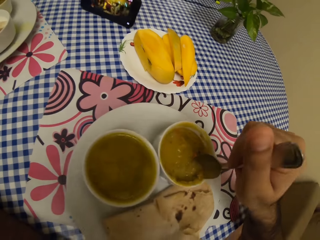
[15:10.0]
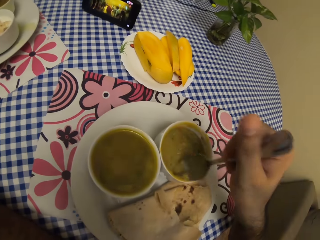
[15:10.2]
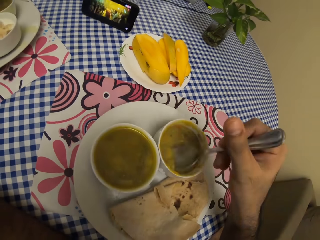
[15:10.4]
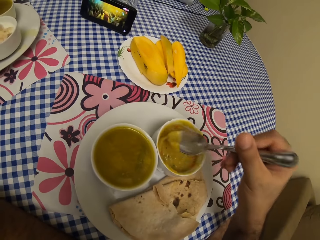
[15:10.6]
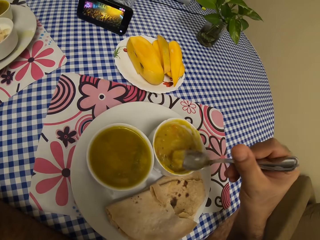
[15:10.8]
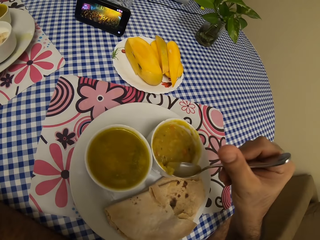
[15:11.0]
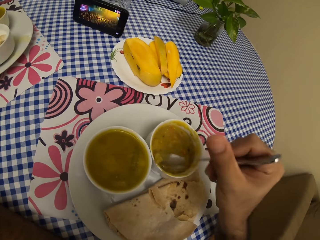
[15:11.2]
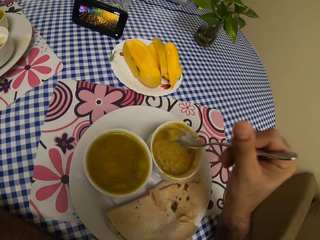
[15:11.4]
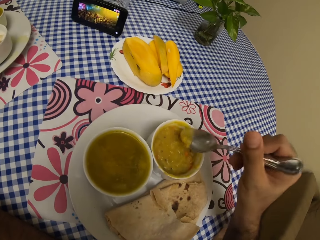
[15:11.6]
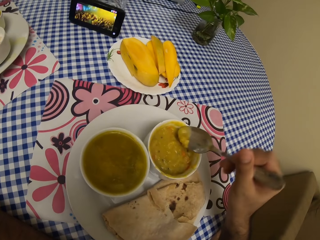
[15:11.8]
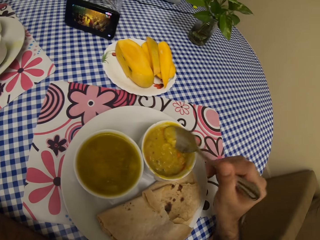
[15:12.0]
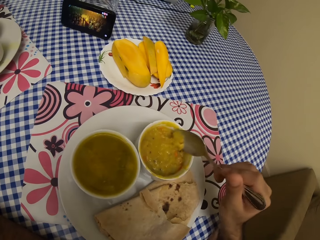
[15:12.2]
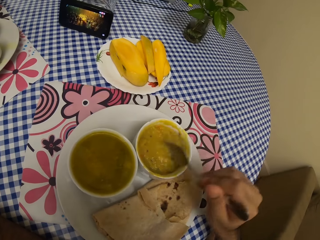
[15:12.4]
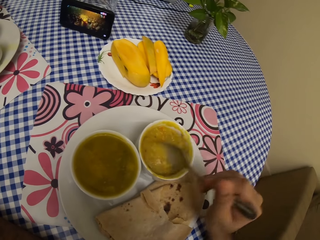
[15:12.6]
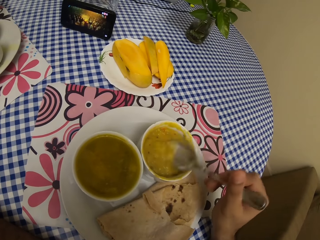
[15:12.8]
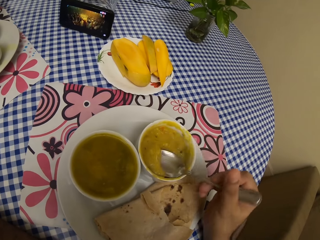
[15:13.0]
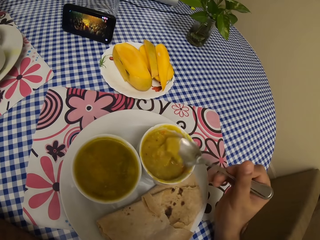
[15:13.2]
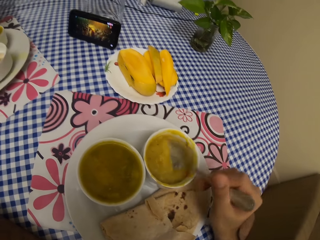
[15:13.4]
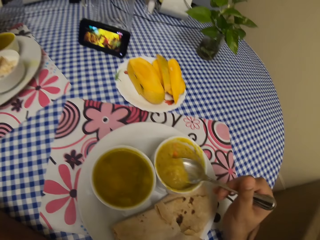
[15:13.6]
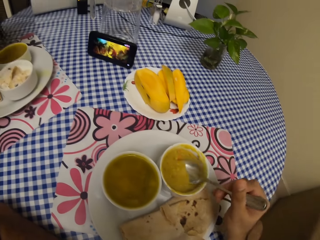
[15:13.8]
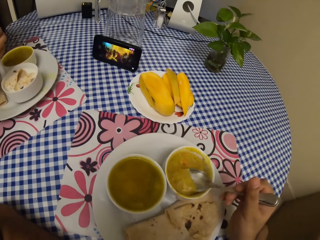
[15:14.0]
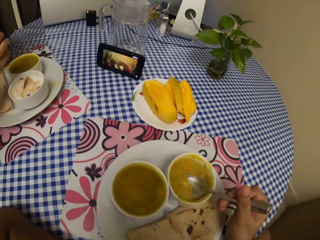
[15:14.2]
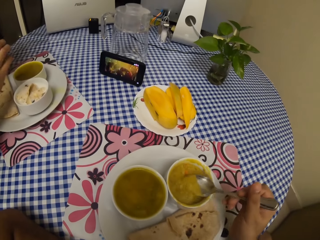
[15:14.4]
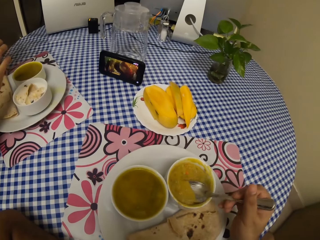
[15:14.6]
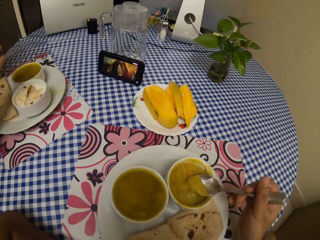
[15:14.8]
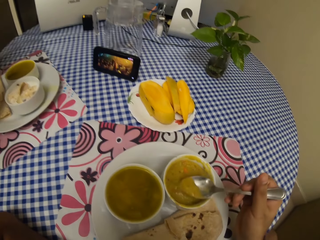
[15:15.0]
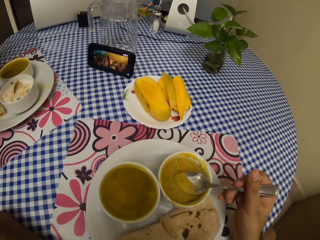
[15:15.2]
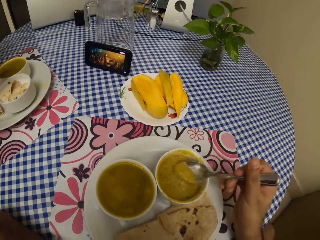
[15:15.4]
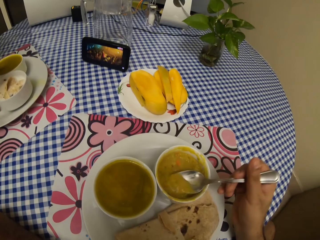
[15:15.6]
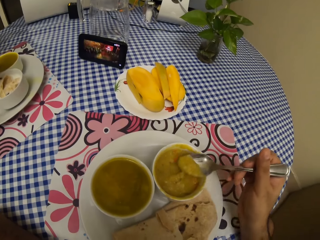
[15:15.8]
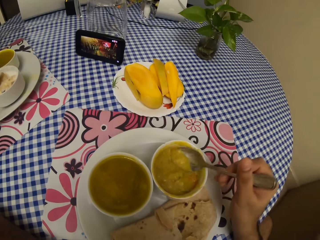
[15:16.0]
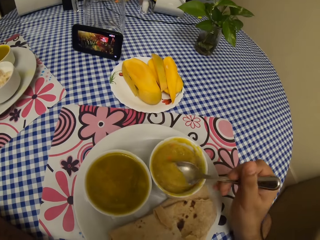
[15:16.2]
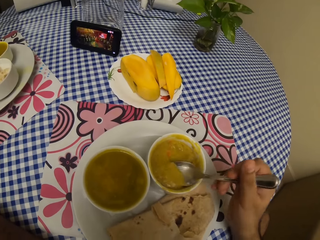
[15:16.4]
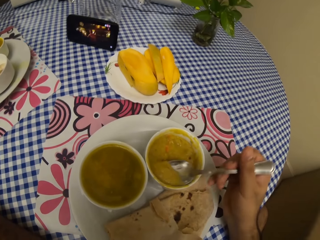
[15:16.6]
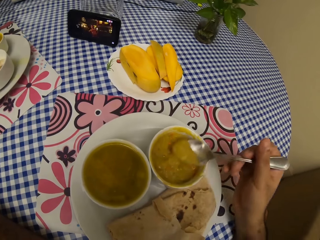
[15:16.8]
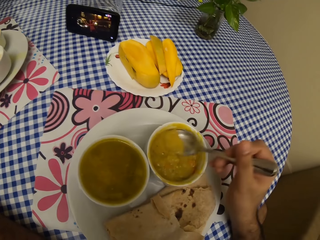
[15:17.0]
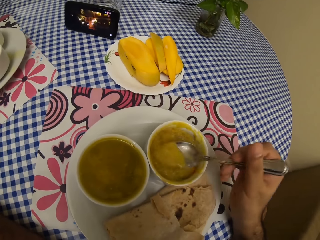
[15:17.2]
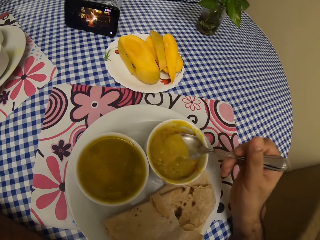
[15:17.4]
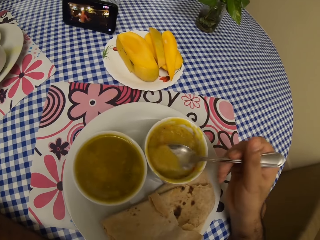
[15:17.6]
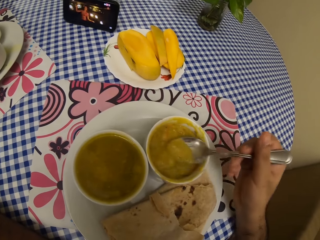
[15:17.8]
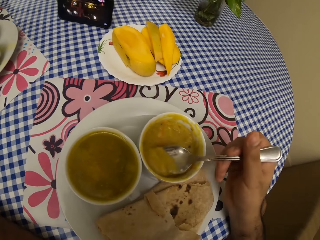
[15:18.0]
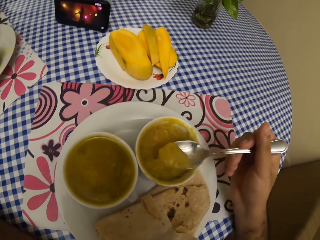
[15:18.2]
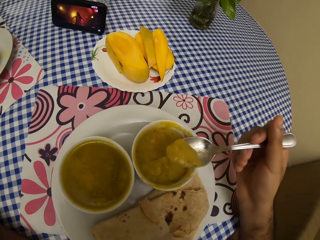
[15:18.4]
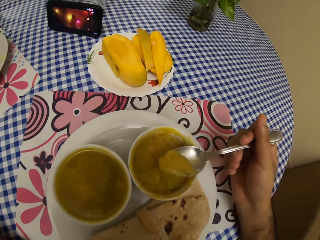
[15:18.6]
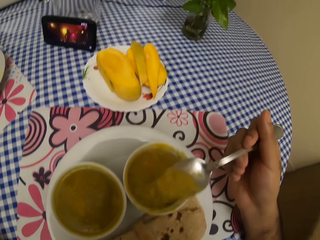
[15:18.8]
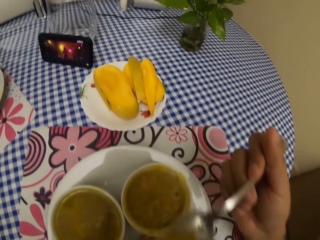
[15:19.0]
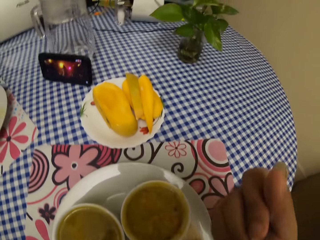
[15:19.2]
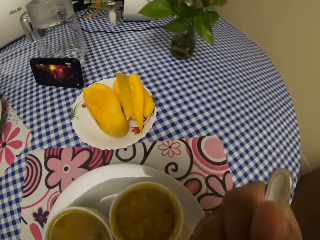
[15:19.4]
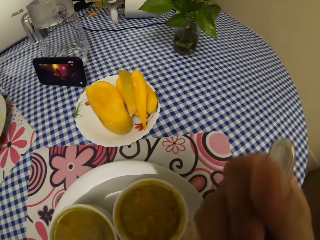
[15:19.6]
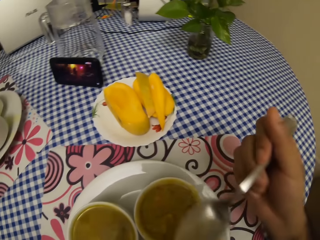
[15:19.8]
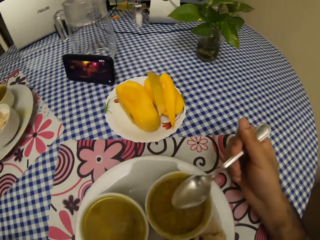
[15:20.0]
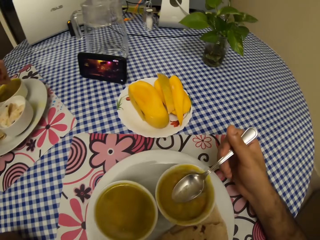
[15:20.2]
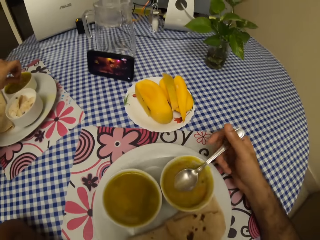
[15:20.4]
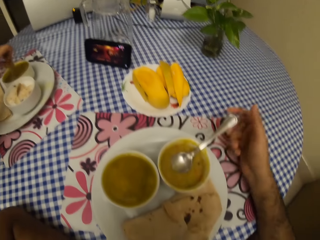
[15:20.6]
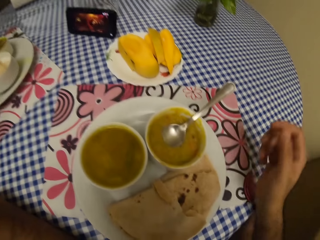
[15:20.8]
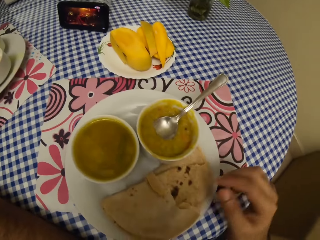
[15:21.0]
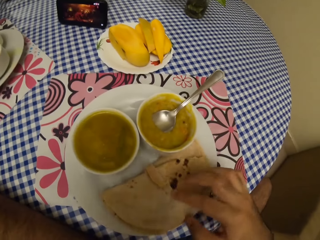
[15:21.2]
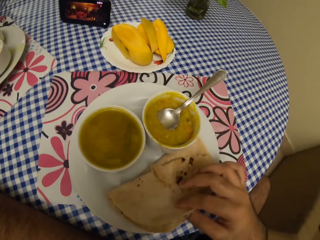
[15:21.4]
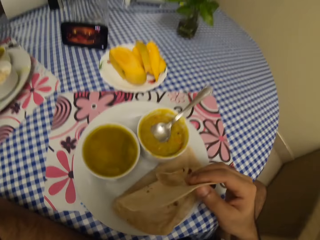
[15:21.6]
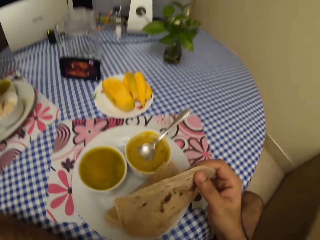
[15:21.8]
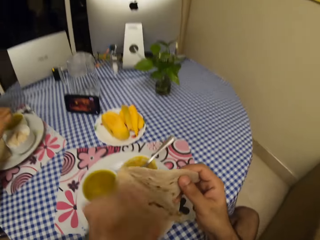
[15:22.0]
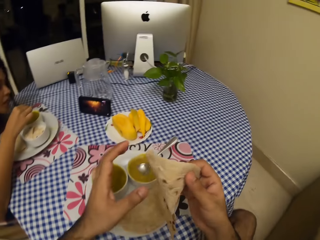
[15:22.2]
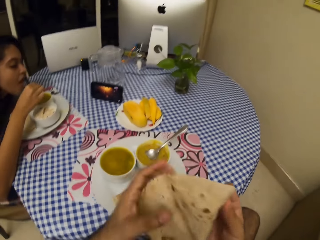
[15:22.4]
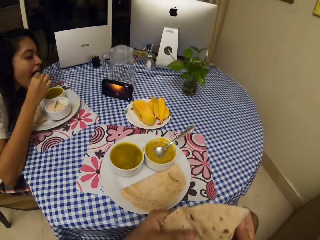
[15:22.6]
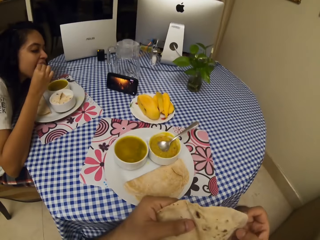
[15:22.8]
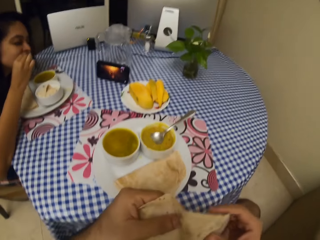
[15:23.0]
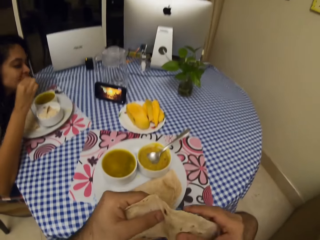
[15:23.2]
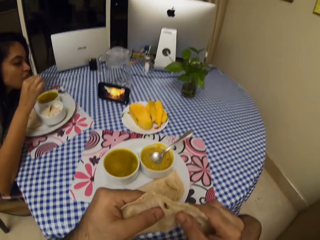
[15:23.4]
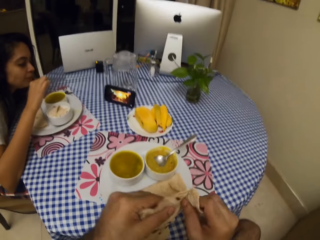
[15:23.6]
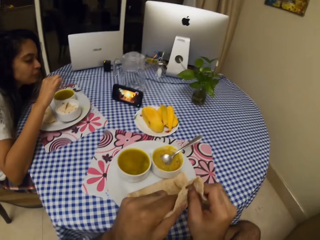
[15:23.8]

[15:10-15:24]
The camera wearer eats with a spoon. They dip the spoon in the bowl. They pick the flatbread from the plate.

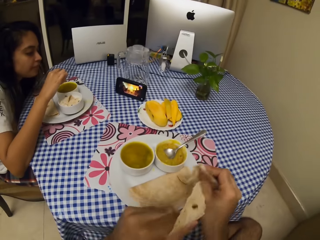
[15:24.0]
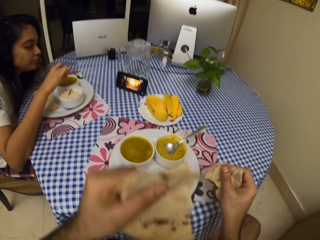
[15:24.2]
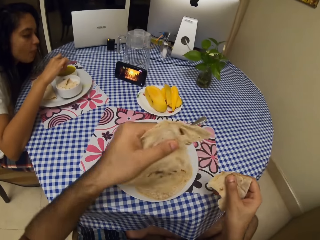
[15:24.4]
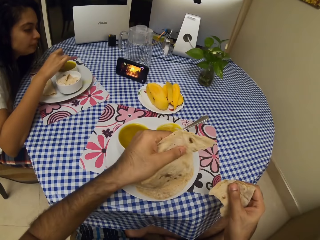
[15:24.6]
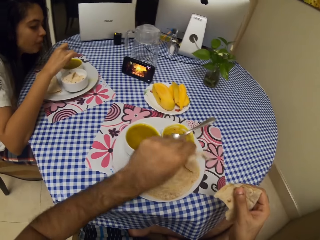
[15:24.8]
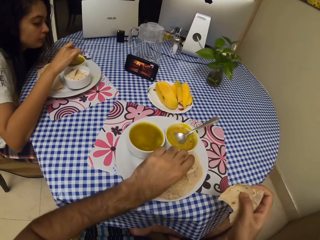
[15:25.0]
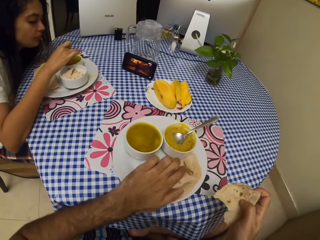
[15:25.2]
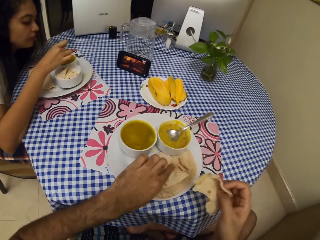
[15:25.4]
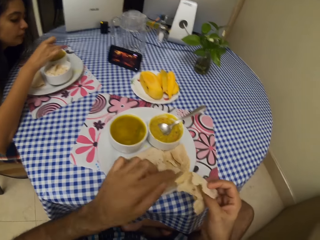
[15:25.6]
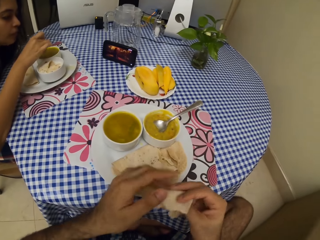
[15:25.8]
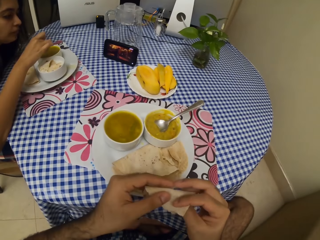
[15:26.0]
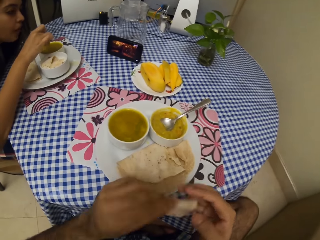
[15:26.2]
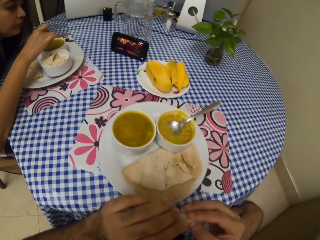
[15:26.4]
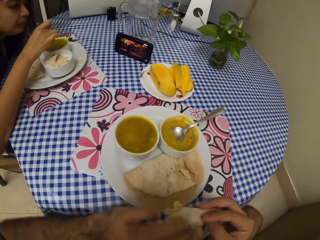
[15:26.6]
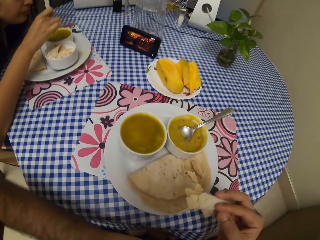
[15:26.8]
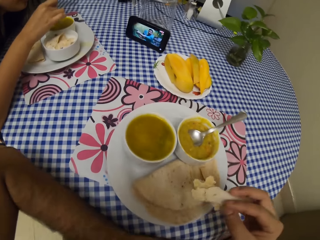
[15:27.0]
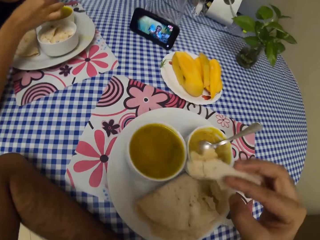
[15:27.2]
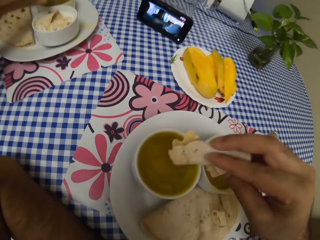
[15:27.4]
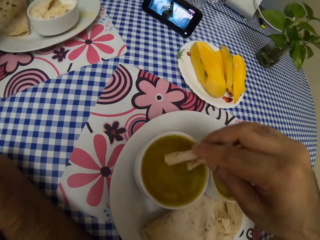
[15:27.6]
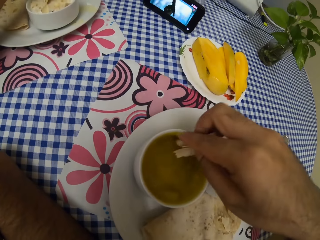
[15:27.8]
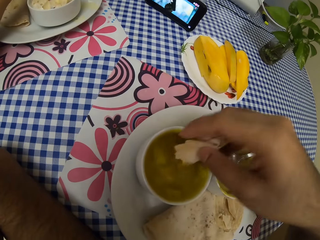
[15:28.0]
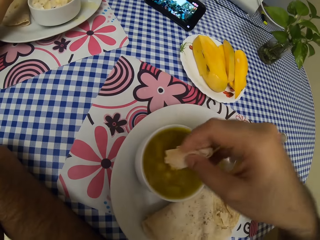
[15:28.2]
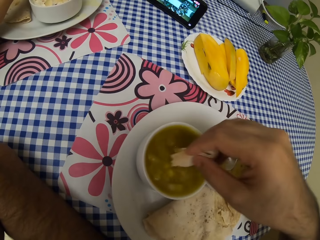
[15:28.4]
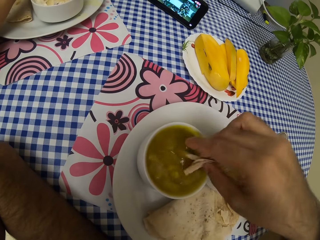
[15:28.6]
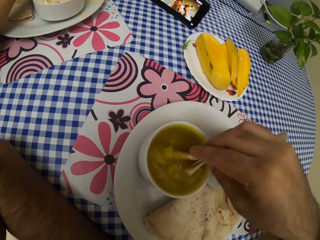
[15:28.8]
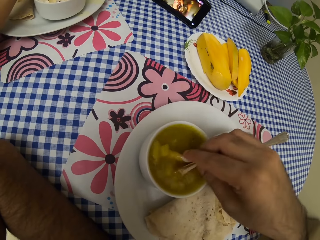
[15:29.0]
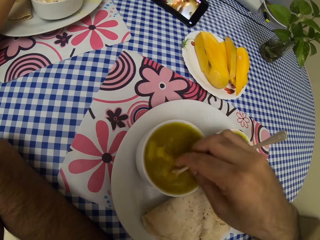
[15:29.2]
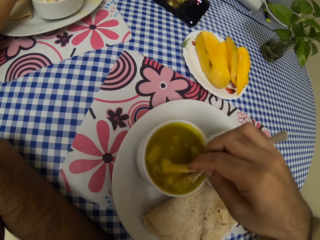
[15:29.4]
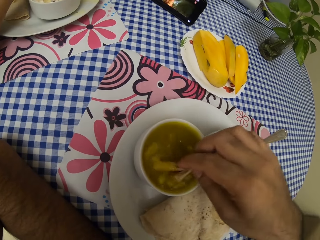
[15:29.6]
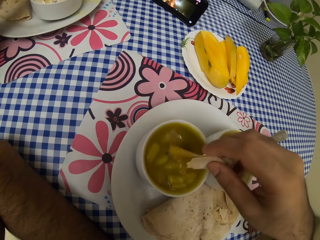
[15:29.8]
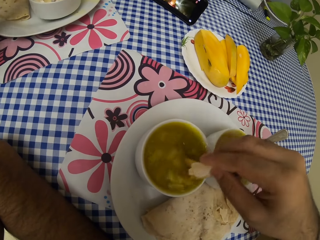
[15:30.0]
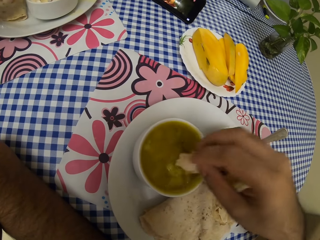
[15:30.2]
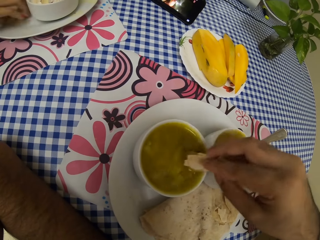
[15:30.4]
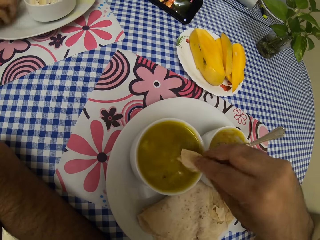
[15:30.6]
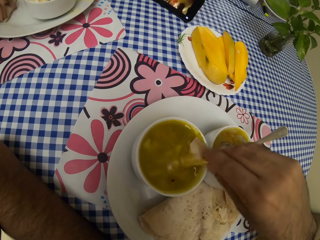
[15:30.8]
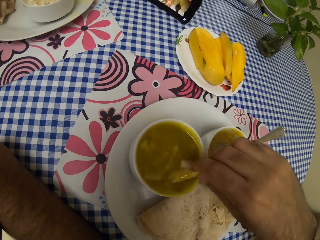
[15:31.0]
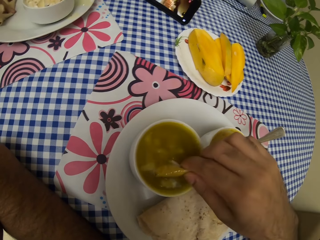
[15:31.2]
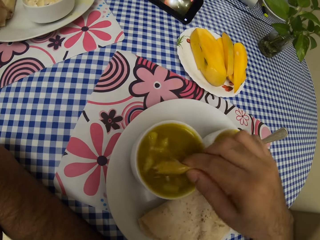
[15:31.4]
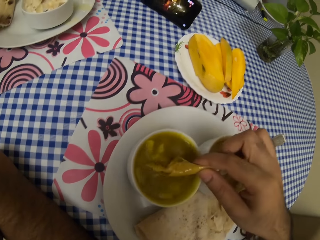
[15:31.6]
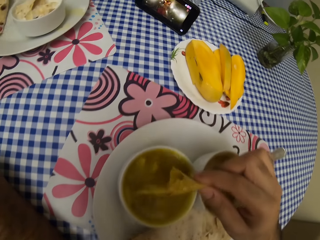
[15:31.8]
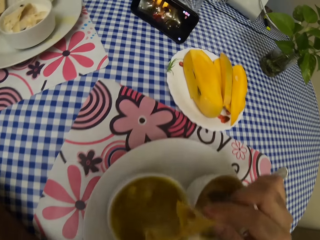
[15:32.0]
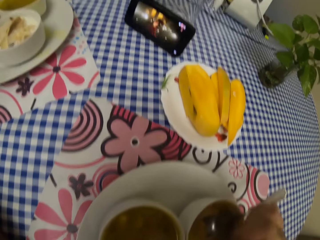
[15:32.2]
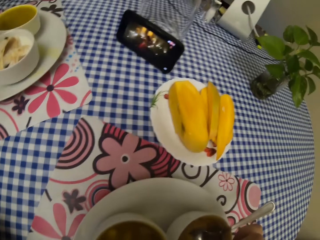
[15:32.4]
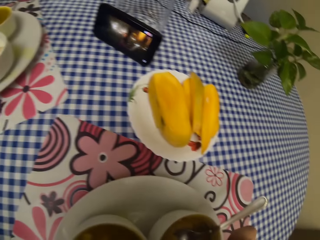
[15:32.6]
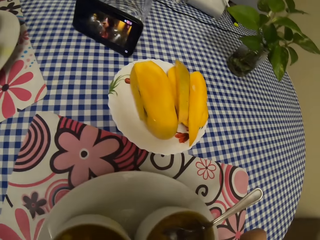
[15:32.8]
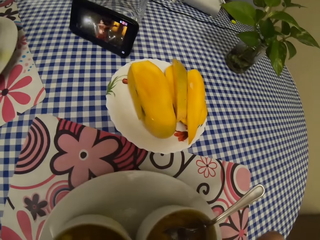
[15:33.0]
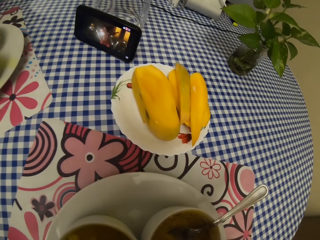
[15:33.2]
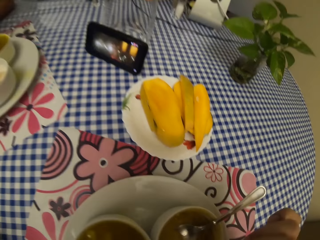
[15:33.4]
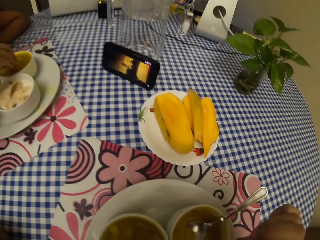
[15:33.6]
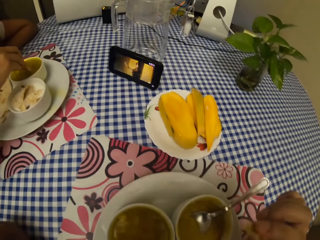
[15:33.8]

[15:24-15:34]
The camera wearer cuts the flatbread. They put the flatbread in the plate. They dip the flatbread in the soup. They eat the flatbread.
